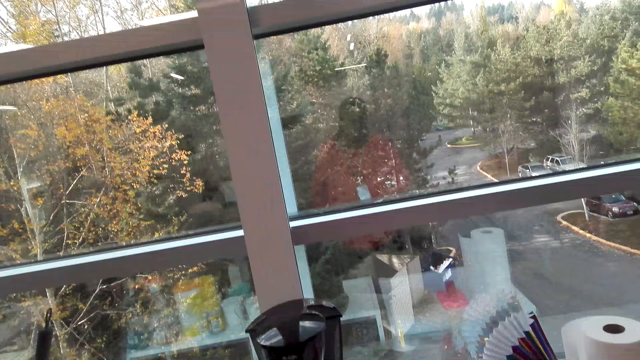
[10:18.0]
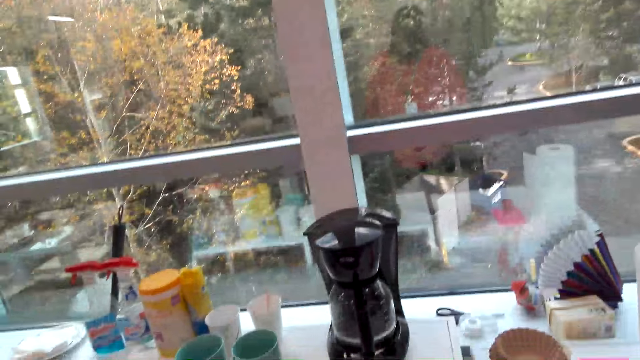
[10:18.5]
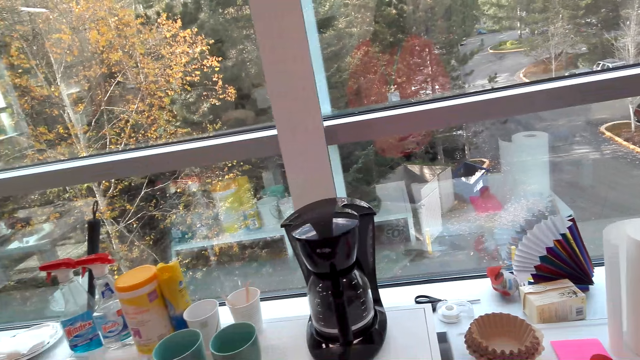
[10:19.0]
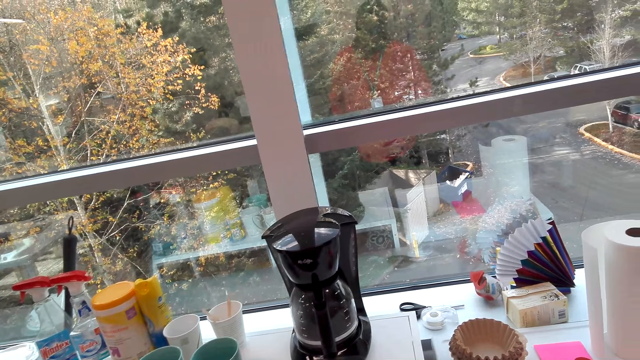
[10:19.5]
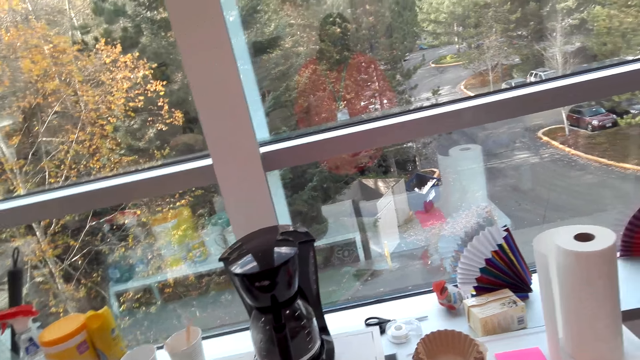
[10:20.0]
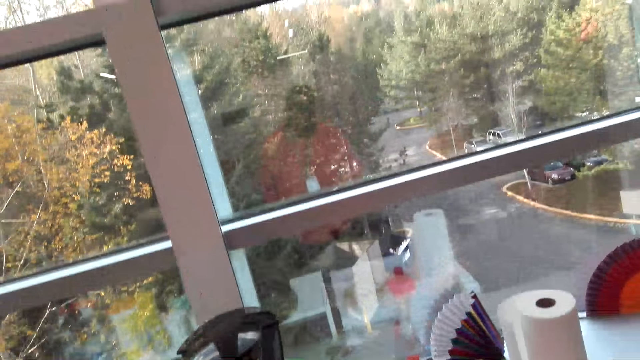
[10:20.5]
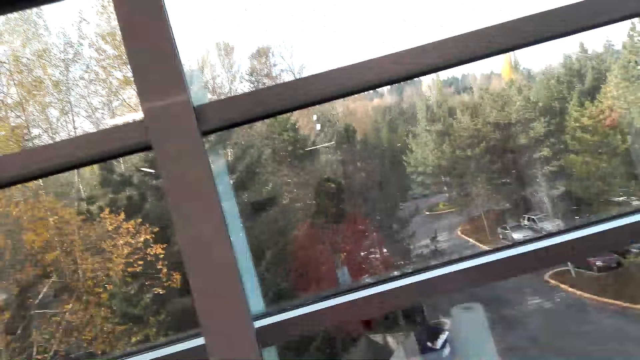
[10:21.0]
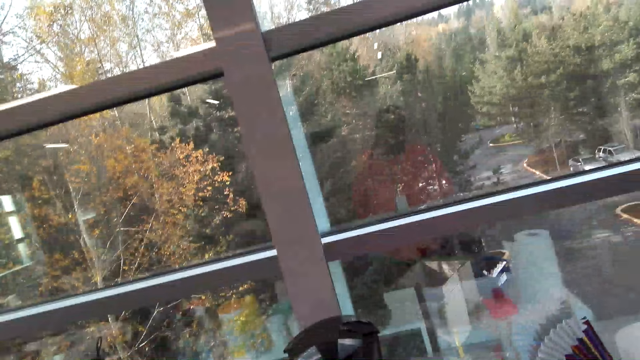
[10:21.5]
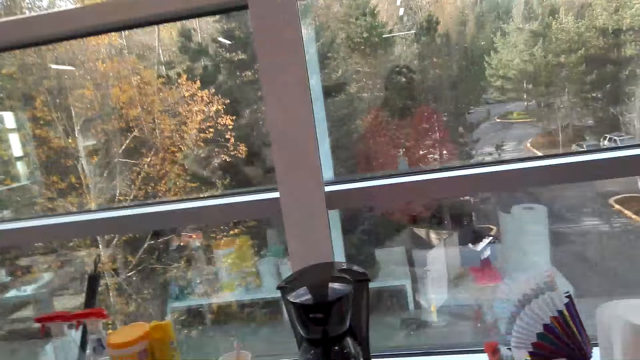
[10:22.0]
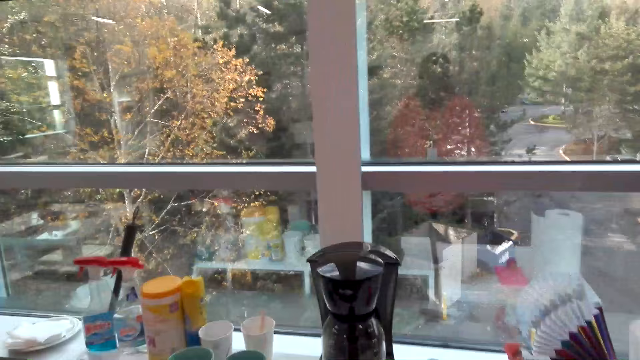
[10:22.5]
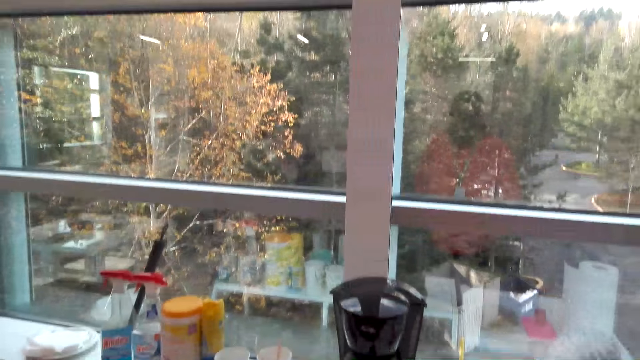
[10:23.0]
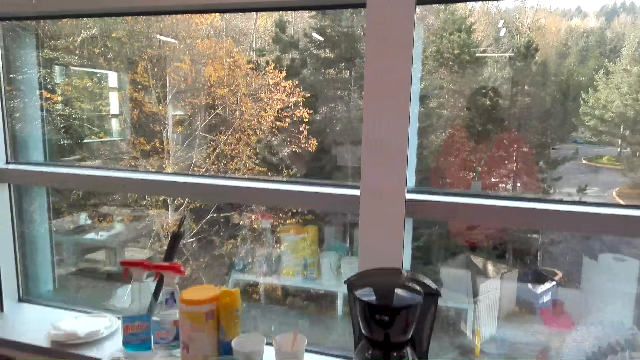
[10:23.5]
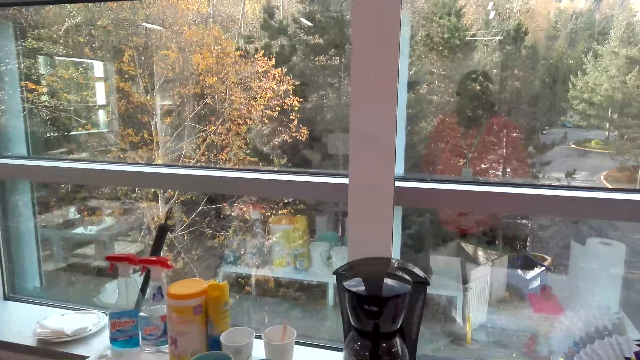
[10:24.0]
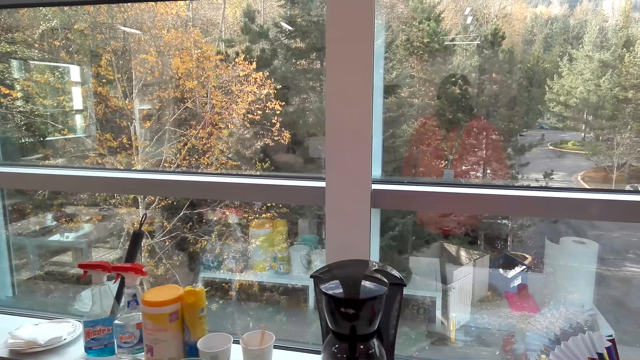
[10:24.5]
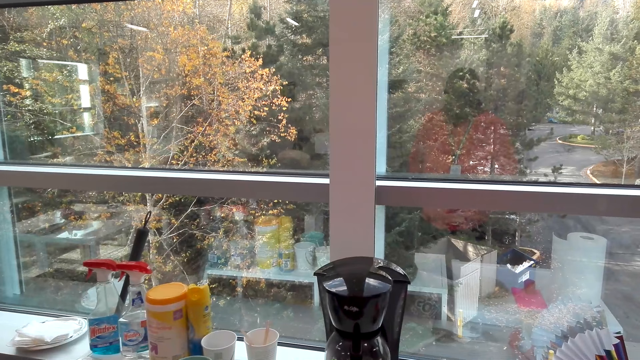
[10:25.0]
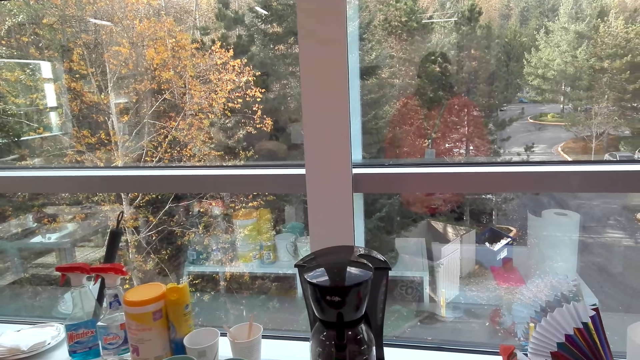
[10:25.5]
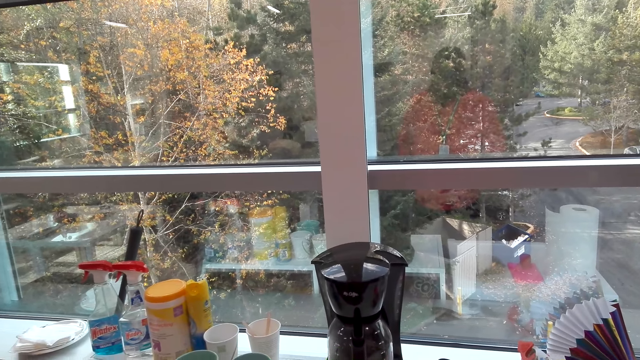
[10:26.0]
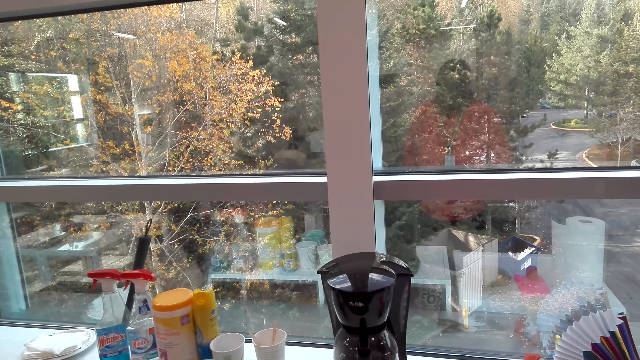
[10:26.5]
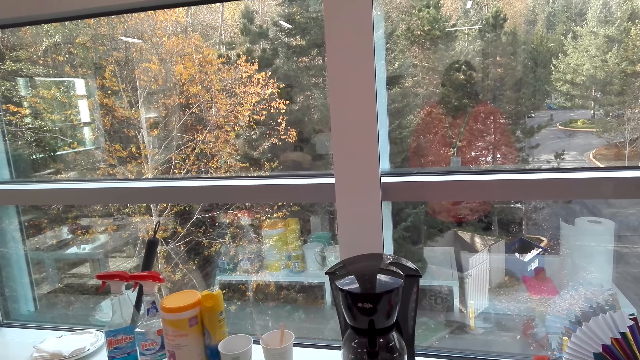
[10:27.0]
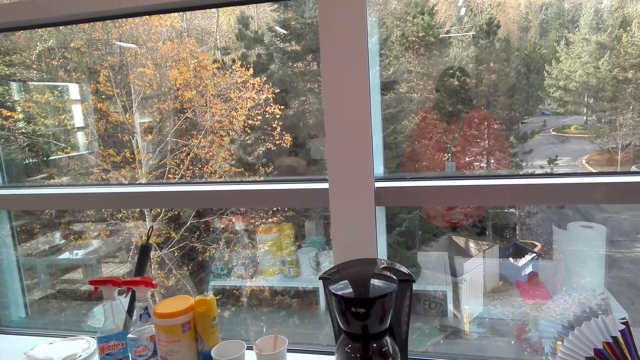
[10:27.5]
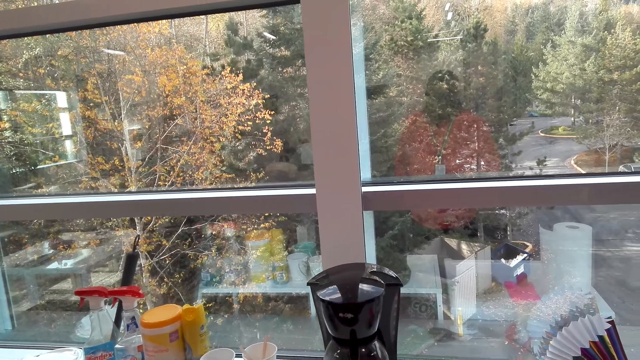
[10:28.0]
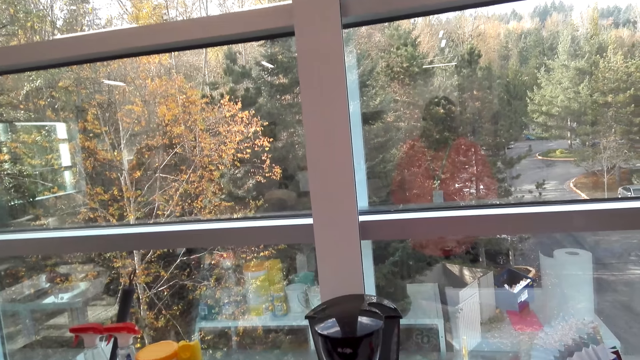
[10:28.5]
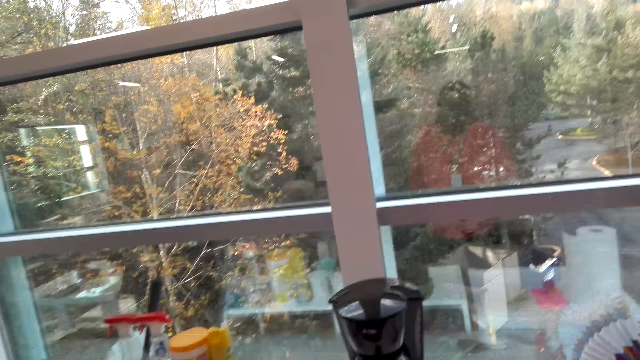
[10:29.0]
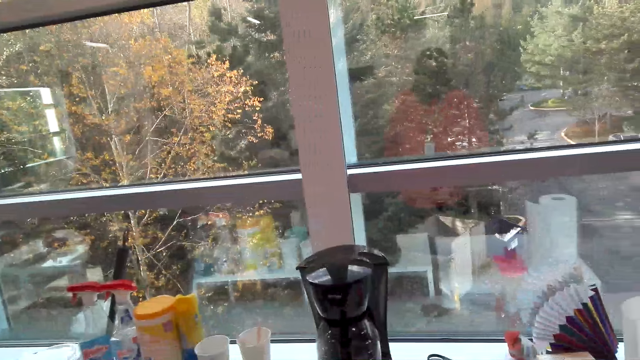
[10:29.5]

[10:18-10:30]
The camera wearer looks around. They dialogue with a woman.

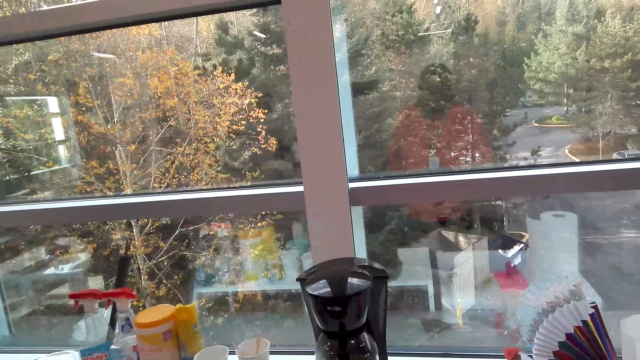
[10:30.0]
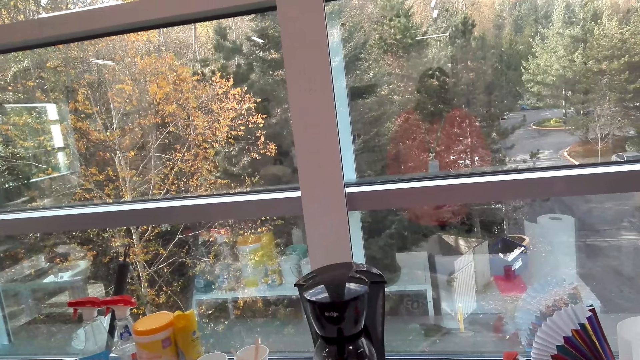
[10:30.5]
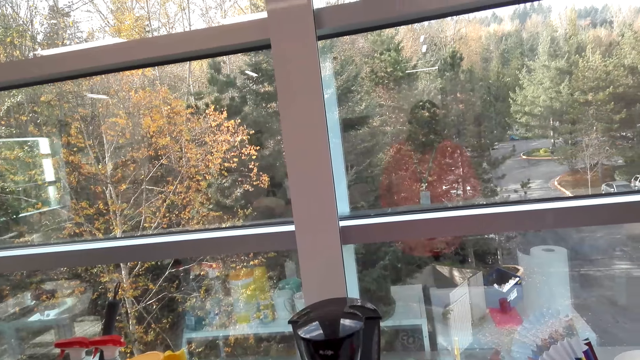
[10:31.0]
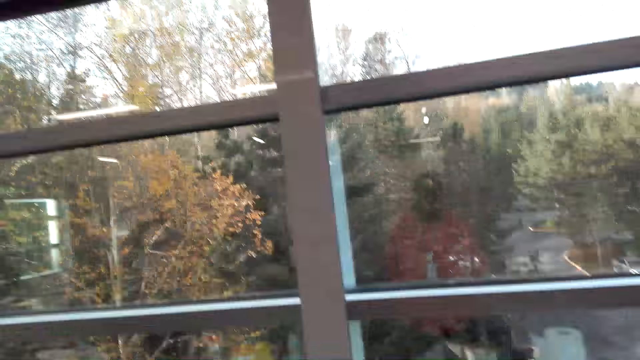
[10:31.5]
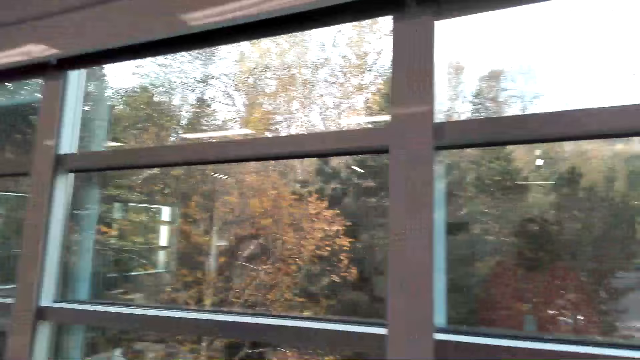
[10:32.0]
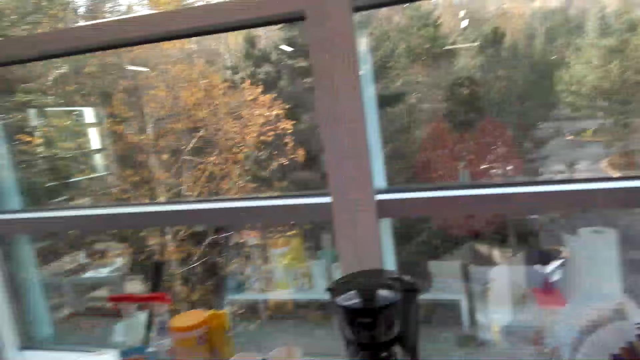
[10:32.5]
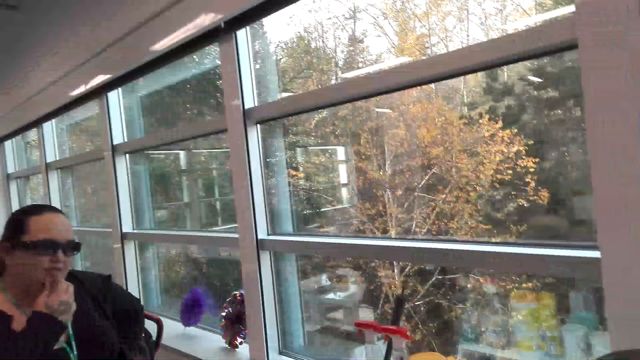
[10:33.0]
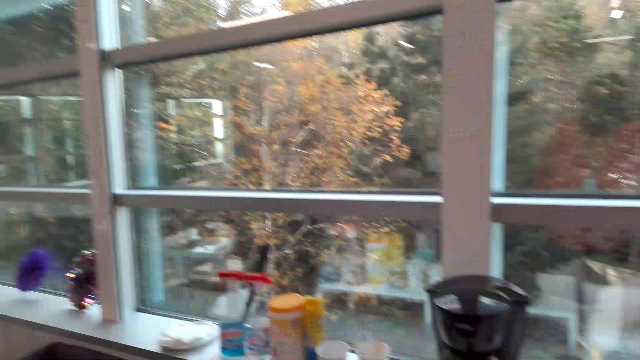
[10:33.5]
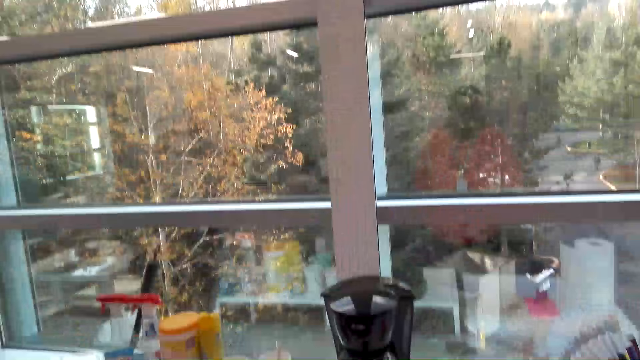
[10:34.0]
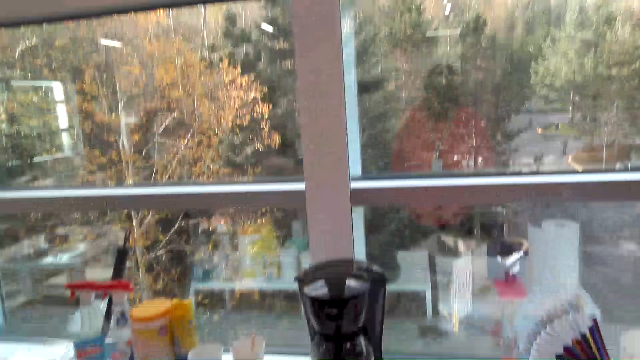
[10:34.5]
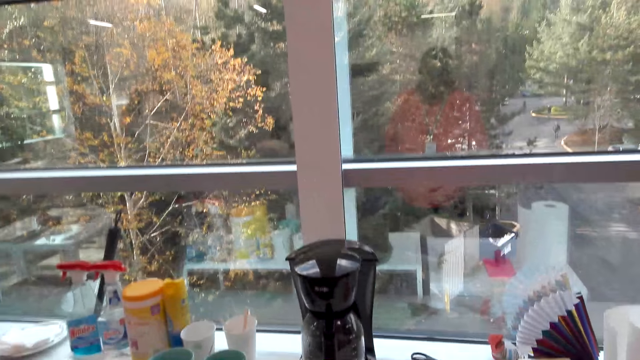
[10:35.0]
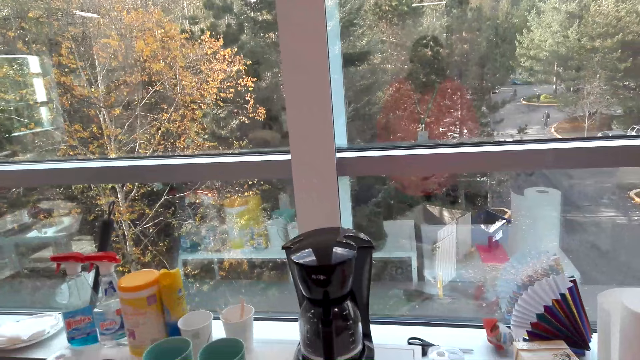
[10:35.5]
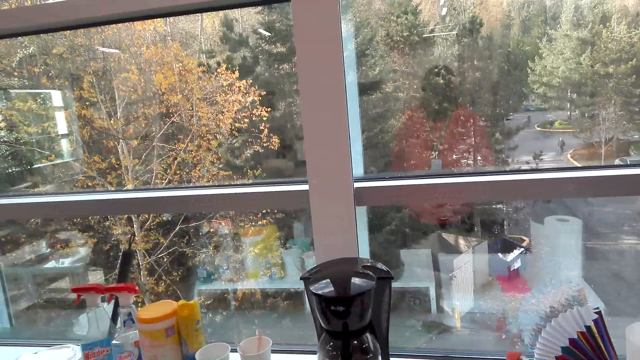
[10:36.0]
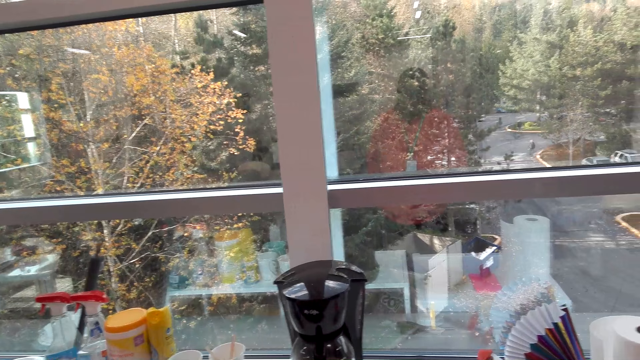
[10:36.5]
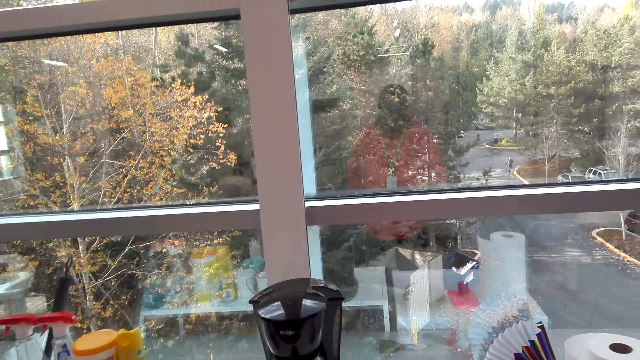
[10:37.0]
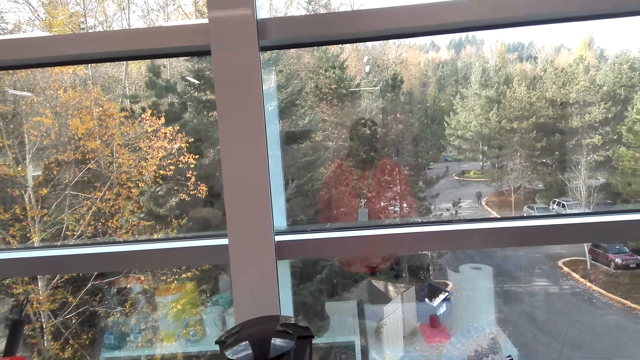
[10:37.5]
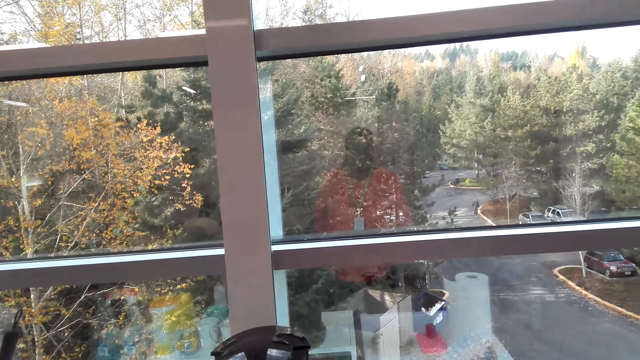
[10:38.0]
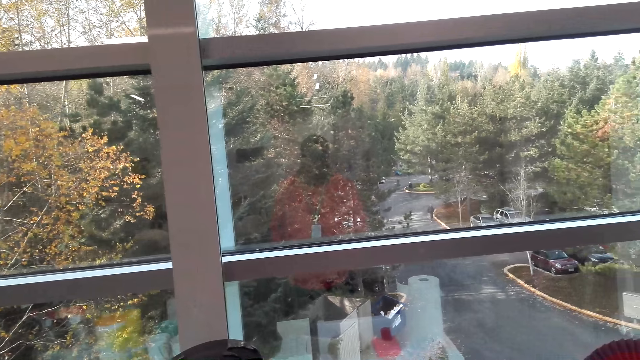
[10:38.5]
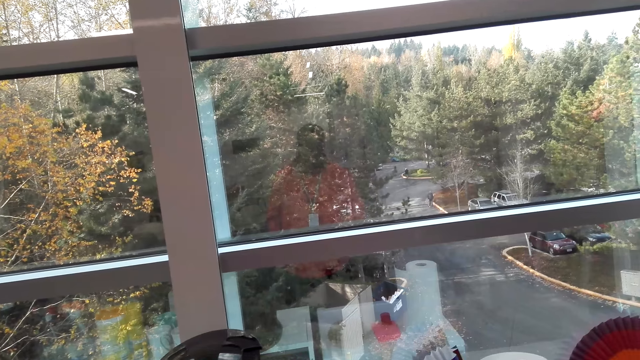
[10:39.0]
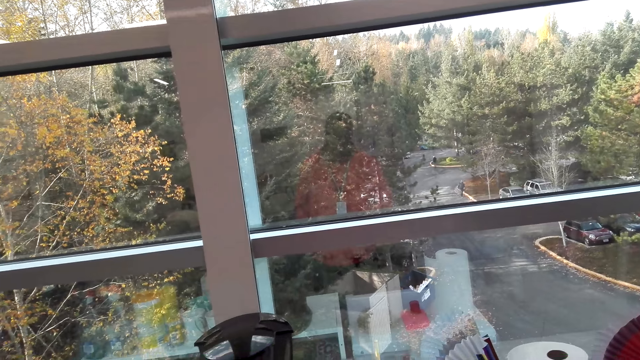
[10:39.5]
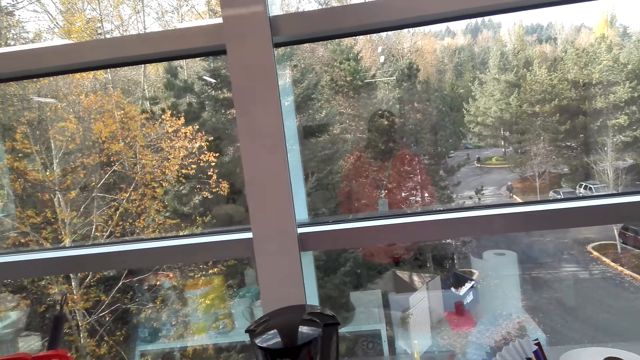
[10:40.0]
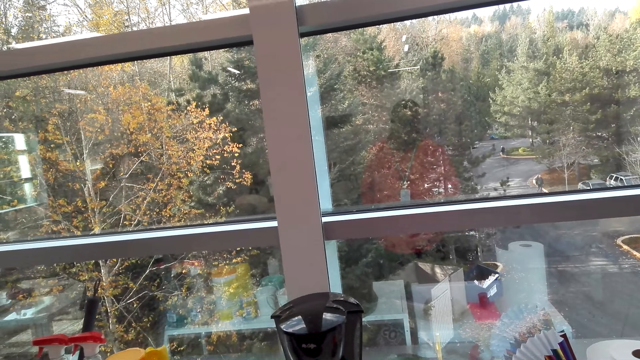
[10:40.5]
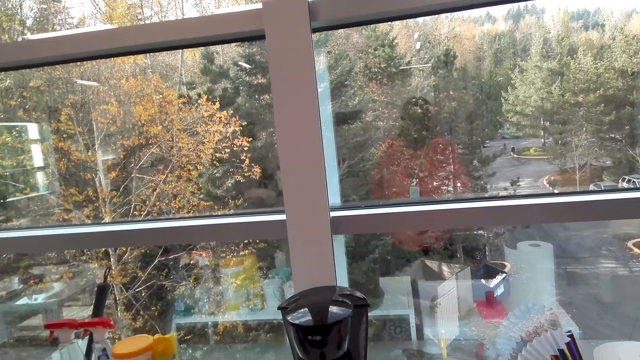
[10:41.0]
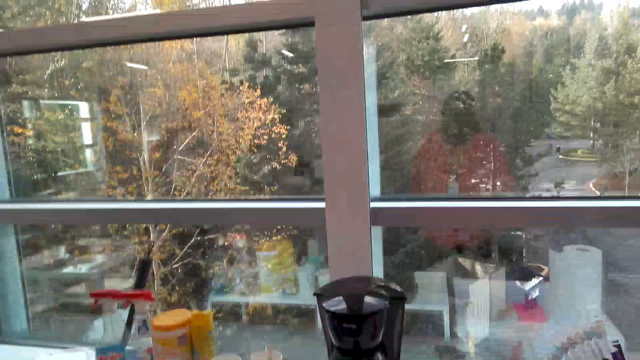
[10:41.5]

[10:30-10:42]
Someone talks to the camera wearer. The camera wearer looks around.
